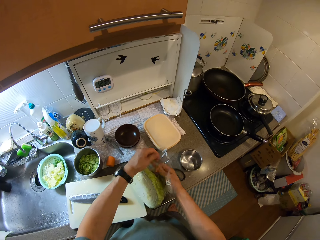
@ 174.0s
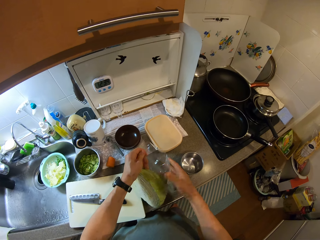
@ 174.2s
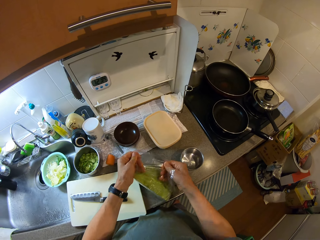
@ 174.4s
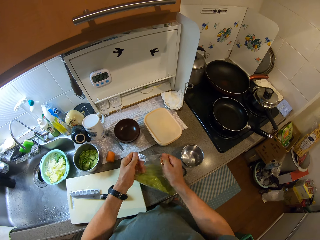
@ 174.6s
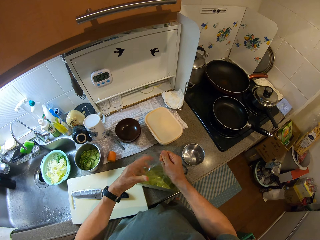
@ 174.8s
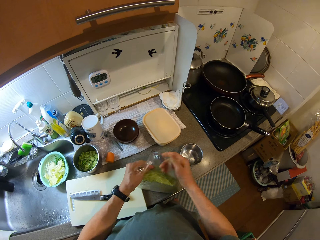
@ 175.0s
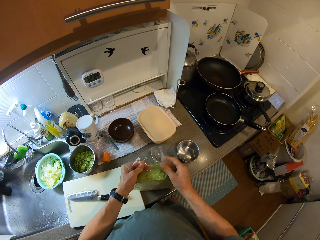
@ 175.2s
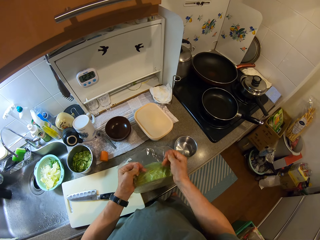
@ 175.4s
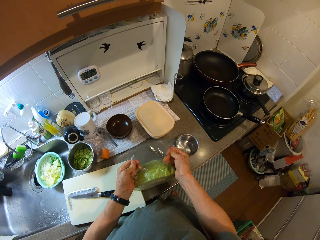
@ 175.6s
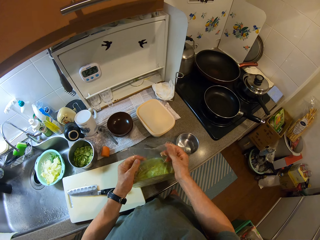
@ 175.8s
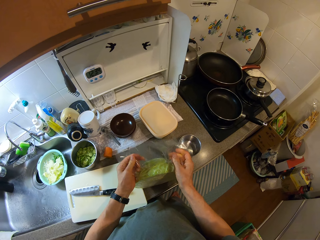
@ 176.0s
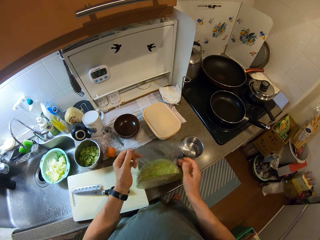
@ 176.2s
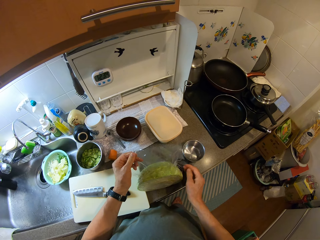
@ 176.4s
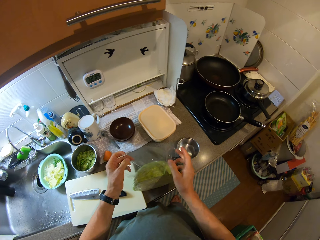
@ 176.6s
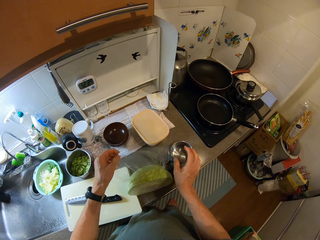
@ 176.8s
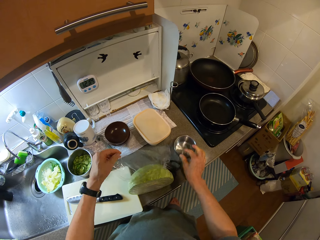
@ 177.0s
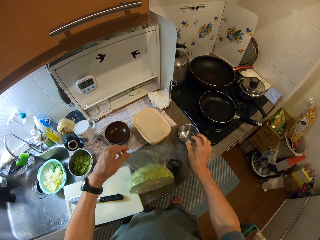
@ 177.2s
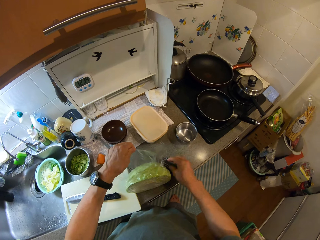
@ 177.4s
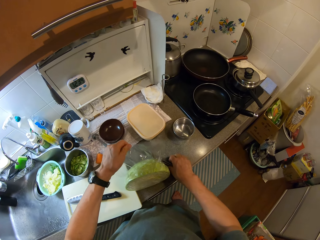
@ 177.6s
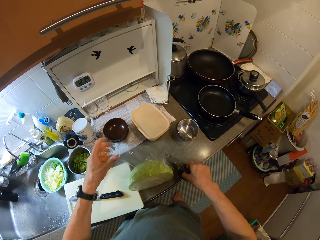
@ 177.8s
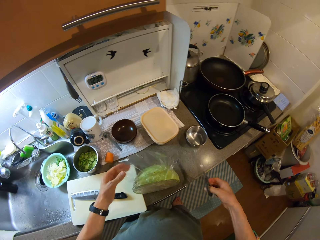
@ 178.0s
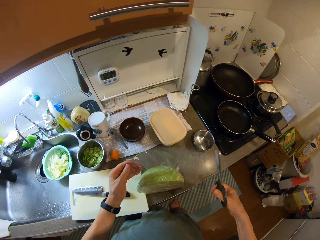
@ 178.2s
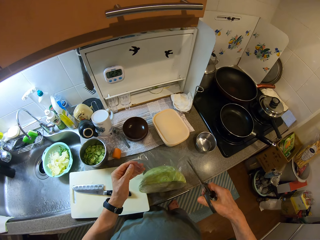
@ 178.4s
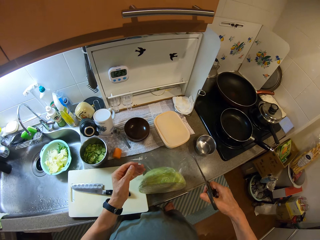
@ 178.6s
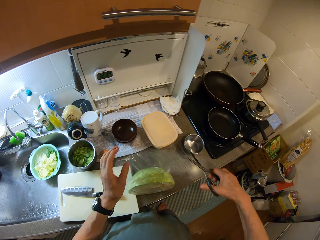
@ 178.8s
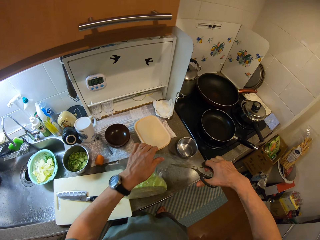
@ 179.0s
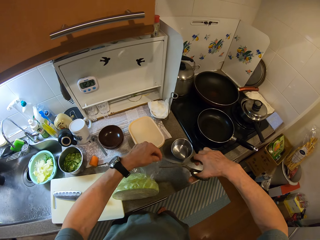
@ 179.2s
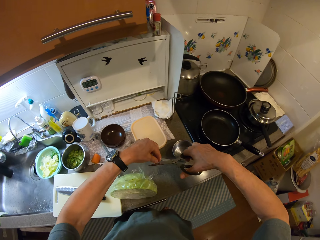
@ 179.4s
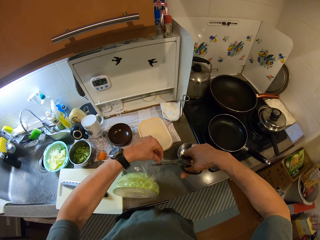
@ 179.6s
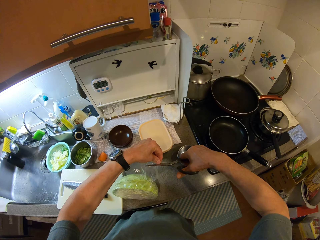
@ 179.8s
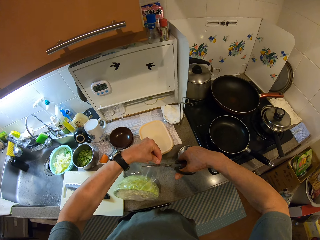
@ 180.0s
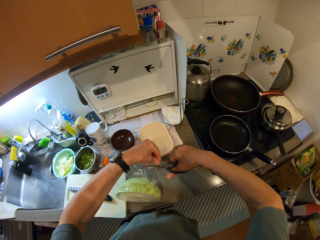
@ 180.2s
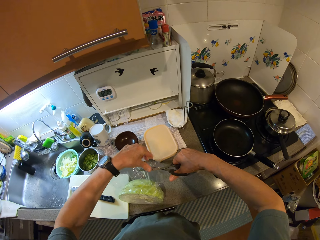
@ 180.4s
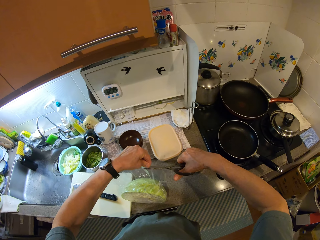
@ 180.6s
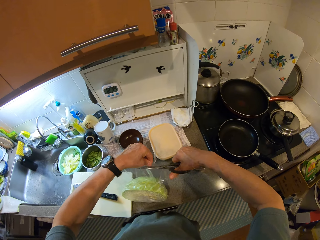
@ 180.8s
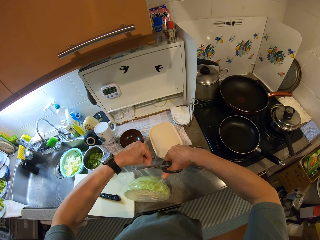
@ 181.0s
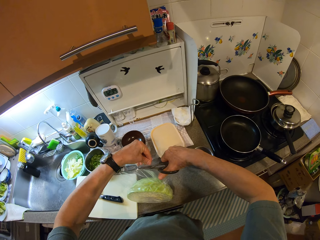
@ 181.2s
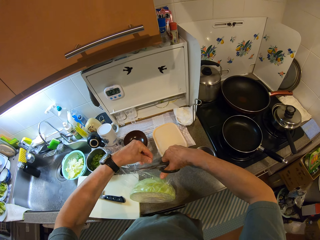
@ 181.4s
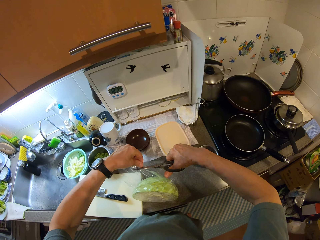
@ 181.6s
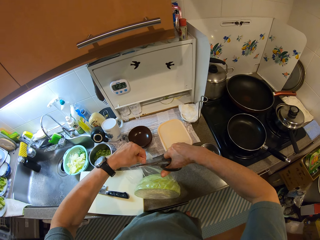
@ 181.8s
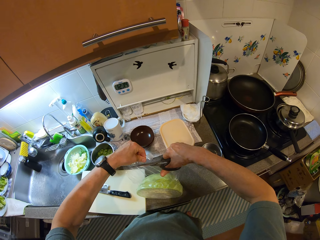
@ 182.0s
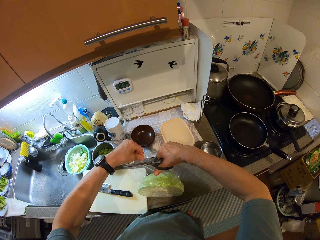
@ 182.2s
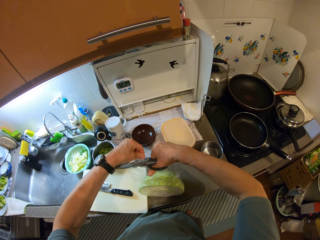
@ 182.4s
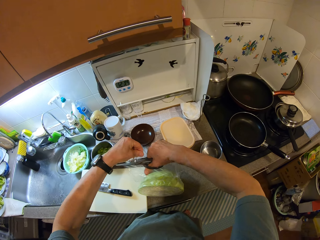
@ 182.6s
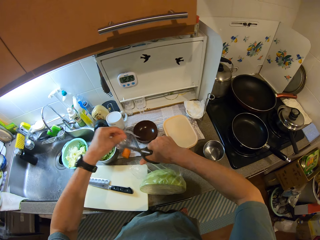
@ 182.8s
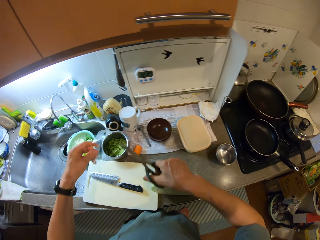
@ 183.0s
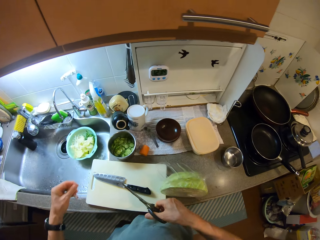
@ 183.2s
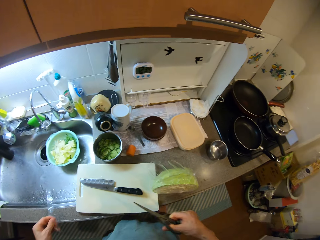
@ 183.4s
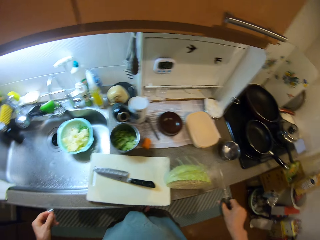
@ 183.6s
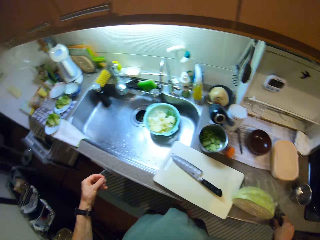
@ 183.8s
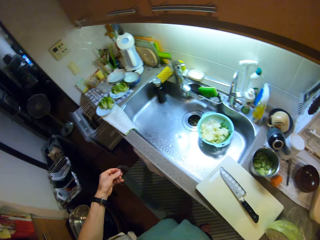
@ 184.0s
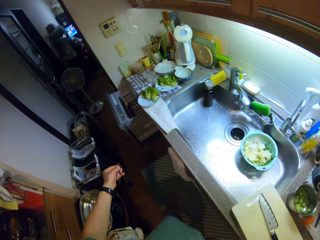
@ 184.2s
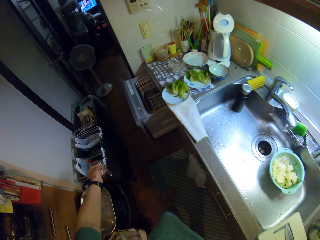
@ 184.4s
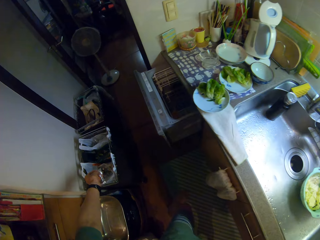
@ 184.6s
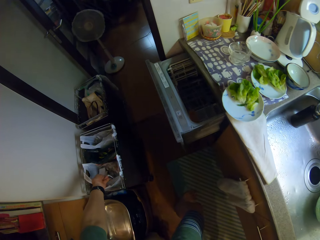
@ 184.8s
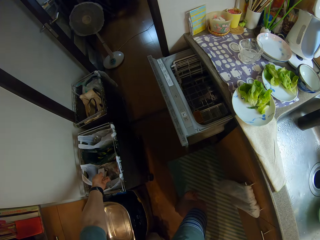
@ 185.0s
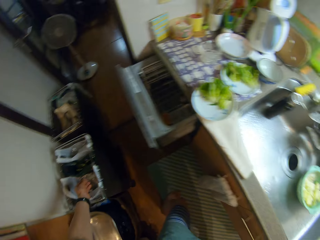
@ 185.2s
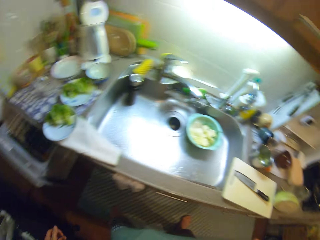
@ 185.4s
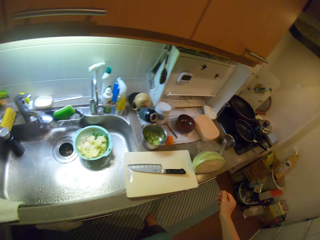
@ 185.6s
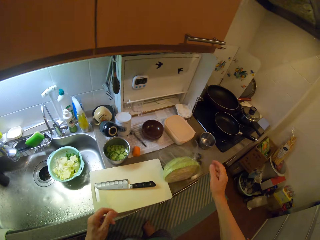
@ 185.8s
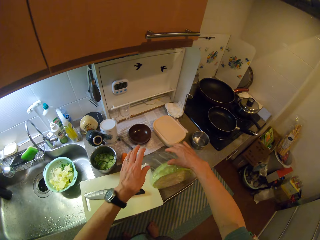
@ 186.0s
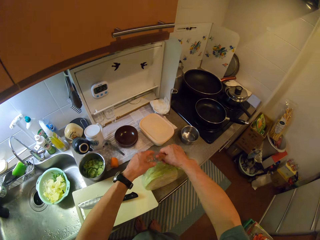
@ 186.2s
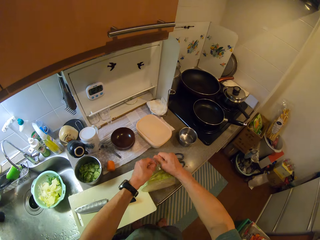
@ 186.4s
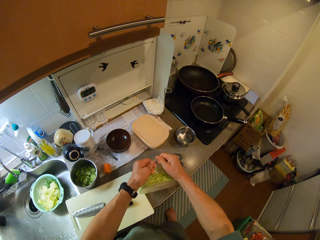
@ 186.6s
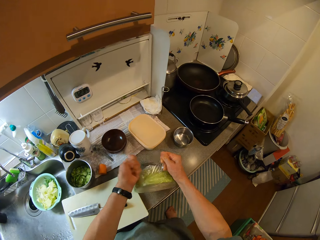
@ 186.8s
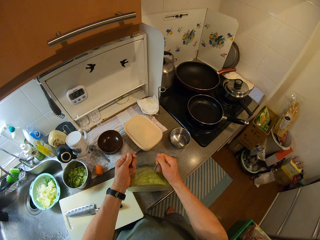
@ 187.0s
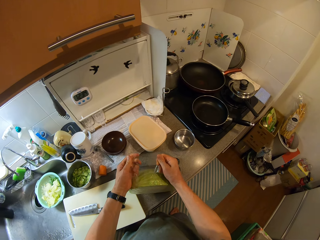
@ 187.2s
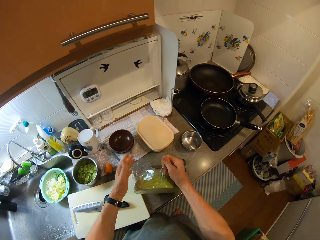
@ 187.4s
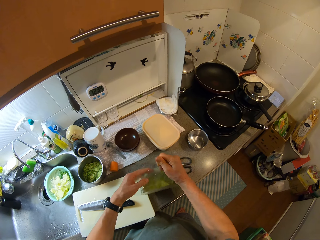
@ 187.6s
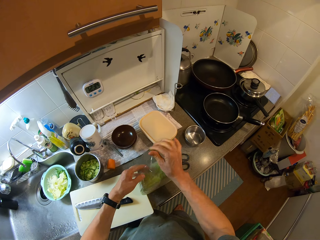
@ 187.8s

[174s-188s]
The camera wearer moves another bowl on the counter with his right hand. He picks up the scissors from the counter with his right hand. He cuts the pack with the scissors. He drops the scissors on the counter. He drops a piece of the pack in a waste bin. He opens the pack of cabbage with his hands.

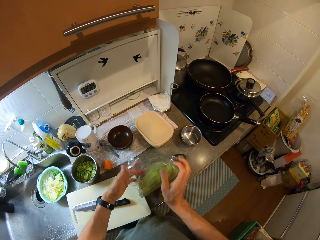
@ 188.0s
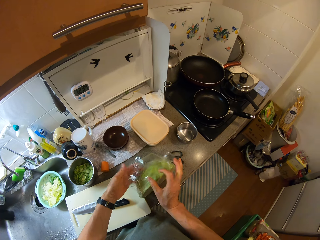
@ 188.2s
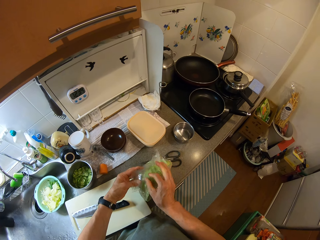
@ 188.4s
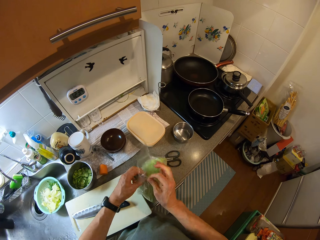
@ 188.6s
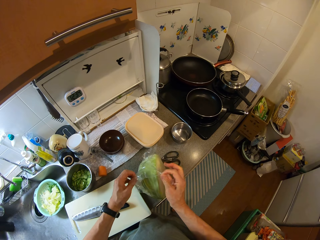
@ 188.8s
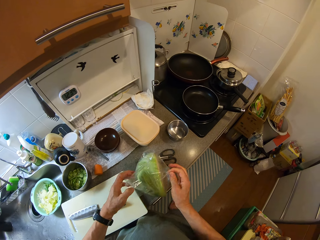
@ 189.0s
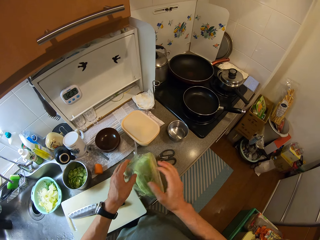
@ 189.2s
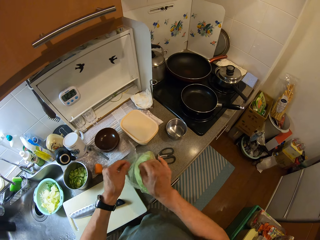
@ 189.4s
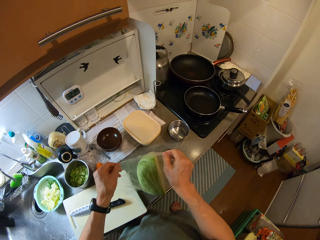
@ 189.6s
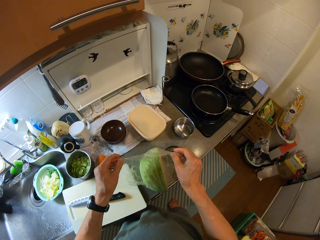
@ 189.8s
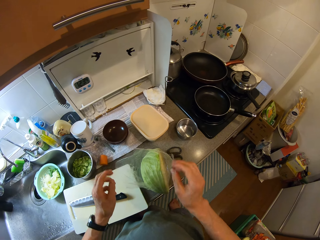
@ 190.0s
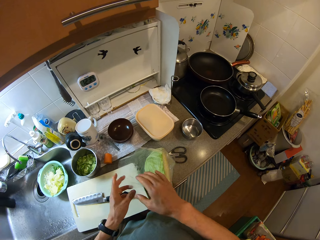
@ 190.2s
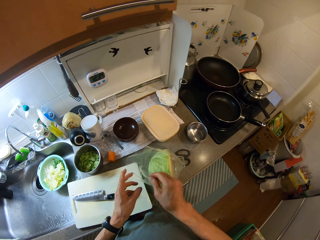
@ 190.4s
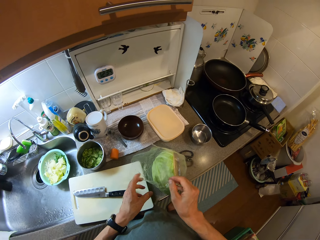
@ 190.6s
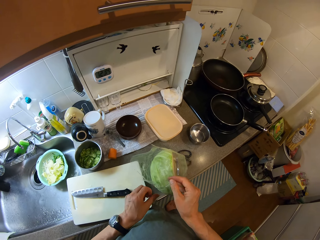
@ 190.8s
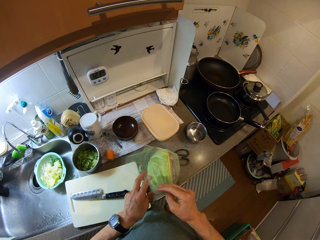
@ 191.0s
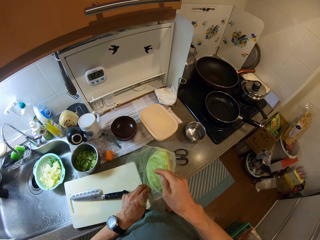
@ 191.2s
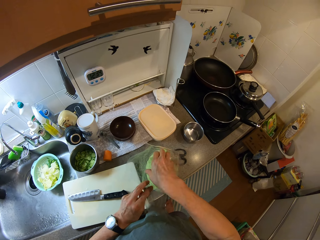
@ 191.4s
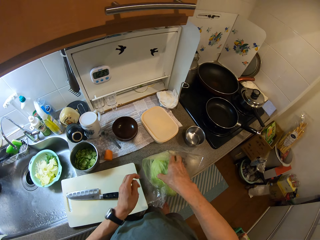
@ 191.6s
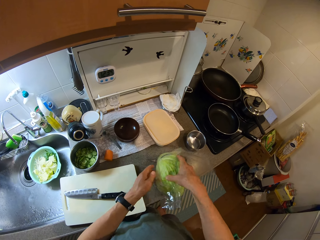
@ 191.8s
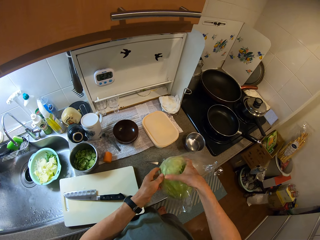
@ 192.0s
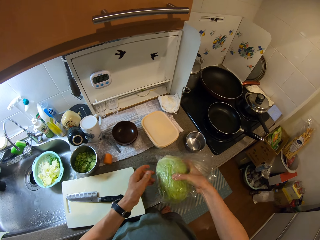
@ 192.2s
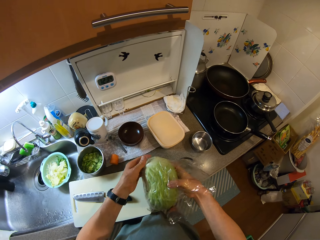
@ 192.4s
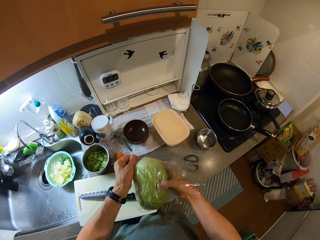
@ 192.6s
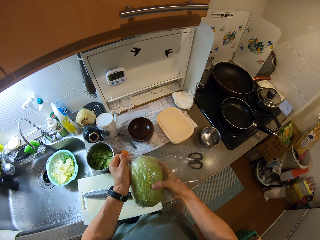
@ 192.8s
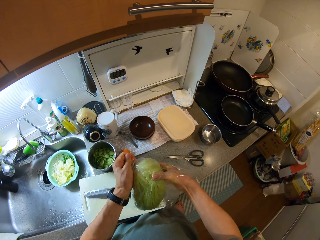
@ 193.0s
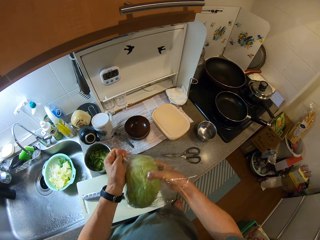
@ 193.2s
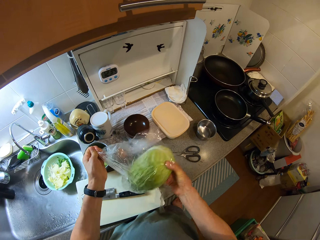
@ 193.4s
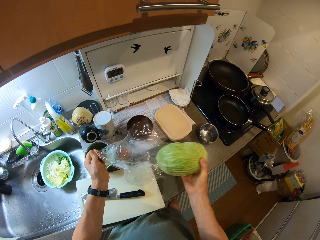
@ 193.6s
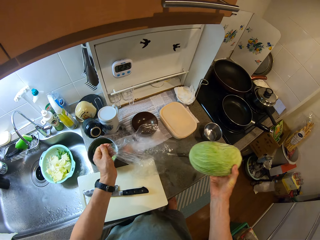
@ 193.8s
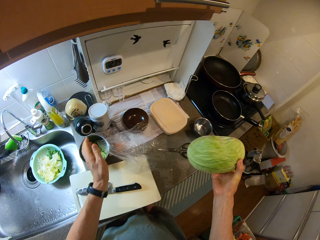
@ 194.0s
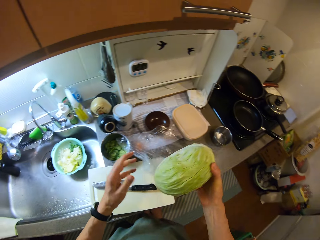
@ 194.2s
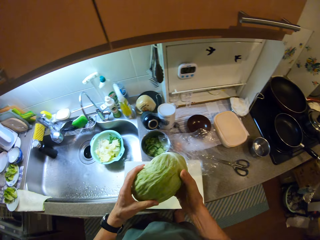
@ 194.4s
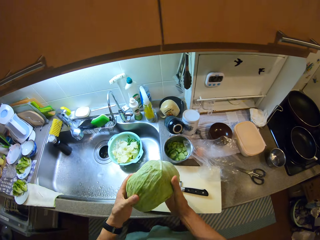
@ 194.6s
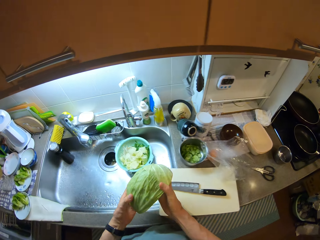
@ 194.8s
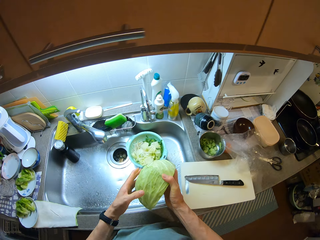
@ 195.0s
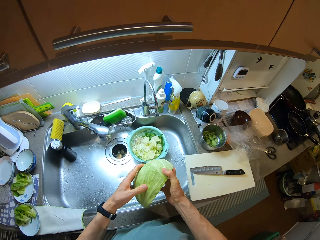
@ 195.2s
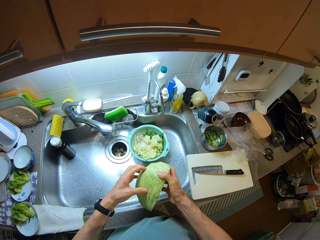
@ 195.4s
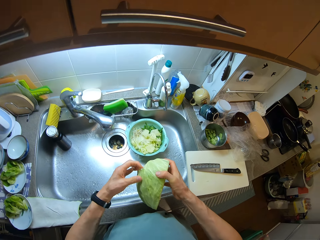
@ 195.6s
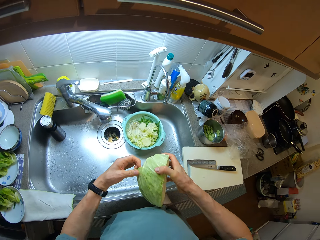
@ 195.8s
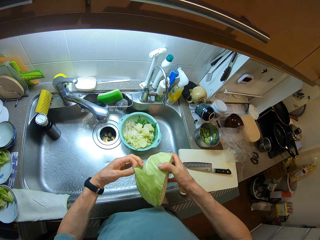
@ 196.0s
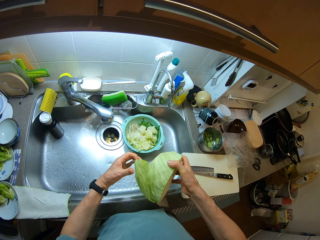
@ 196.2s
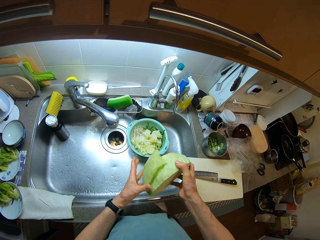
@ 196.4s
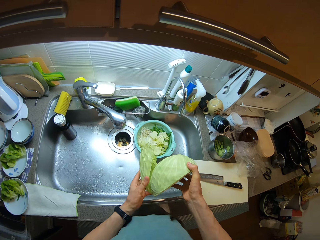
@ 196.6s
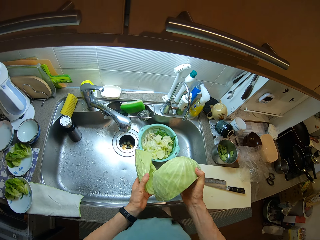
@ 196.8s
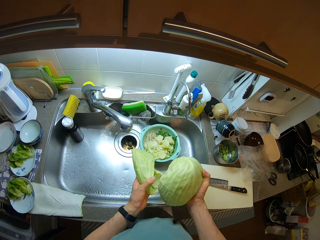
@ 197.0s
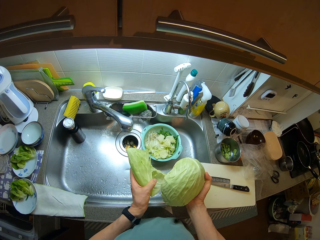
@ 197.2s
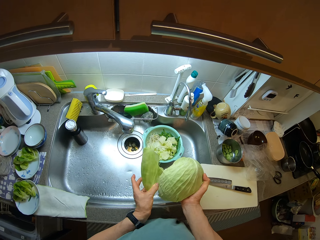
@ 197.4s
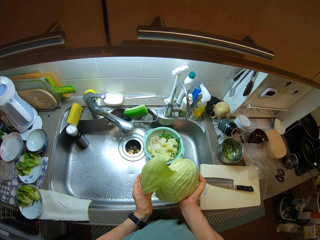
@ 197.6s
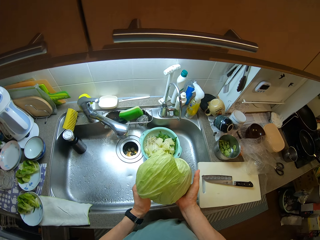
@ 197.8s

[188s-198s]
The camera wearer tears the polythene paper with the cabbage in it. He brings out the cabbage from the pack with his right hand. He drops the pack on the counter. He peels a layer of the cabbage.
